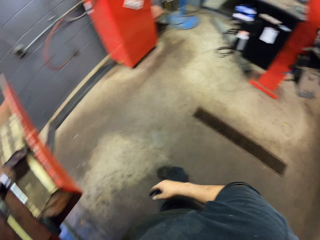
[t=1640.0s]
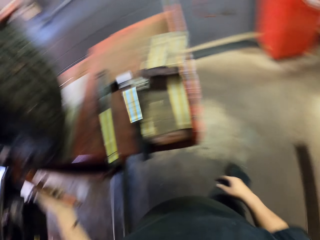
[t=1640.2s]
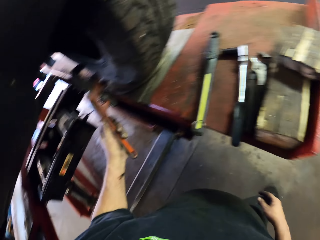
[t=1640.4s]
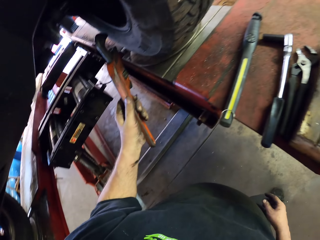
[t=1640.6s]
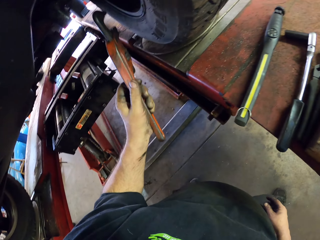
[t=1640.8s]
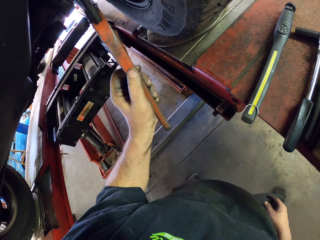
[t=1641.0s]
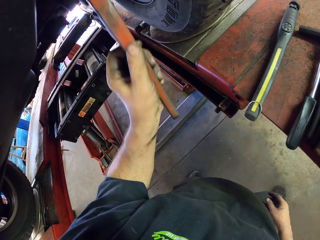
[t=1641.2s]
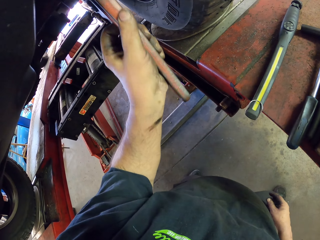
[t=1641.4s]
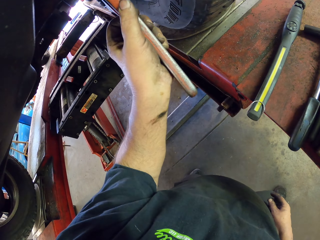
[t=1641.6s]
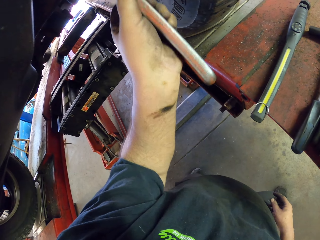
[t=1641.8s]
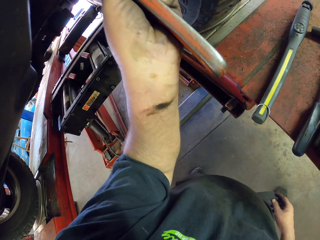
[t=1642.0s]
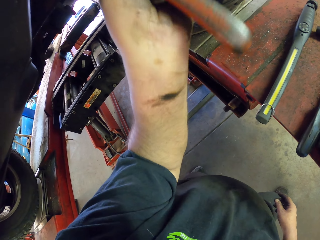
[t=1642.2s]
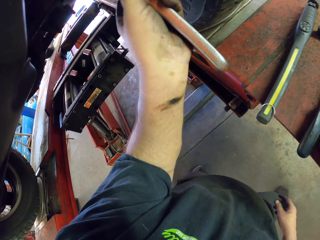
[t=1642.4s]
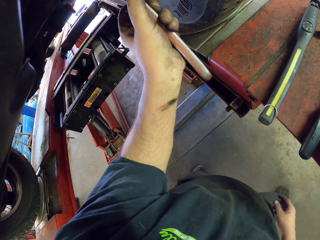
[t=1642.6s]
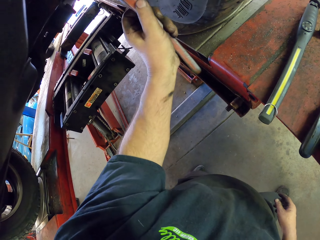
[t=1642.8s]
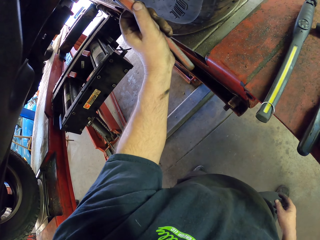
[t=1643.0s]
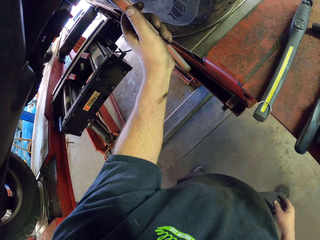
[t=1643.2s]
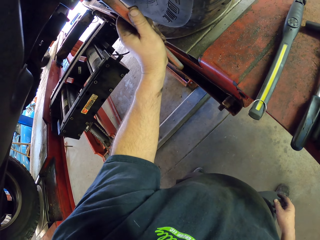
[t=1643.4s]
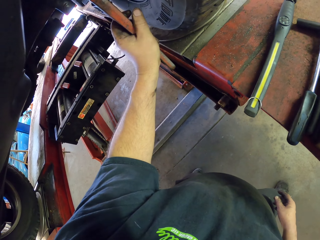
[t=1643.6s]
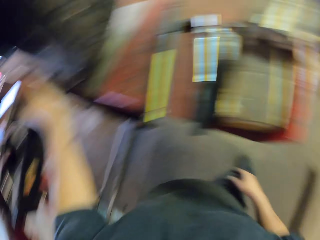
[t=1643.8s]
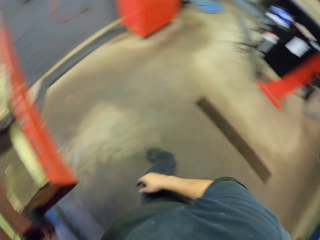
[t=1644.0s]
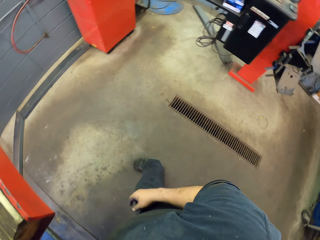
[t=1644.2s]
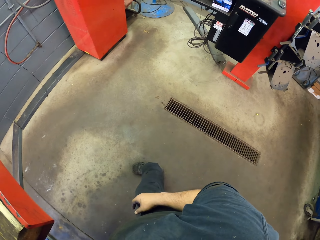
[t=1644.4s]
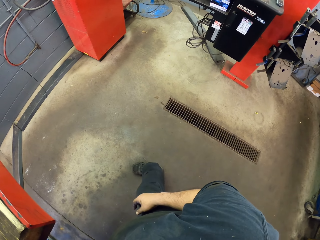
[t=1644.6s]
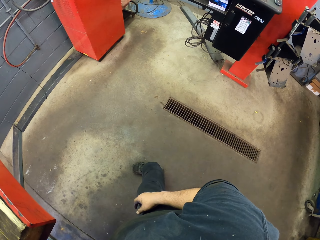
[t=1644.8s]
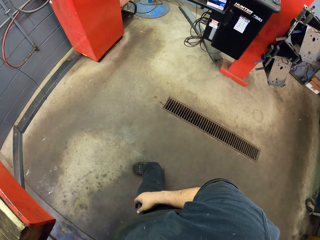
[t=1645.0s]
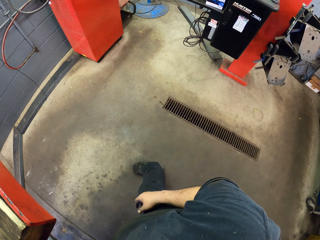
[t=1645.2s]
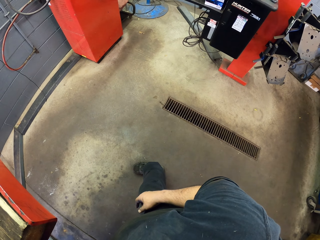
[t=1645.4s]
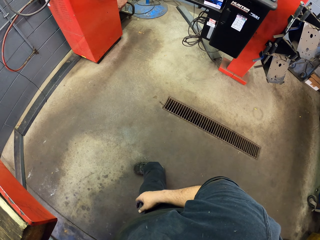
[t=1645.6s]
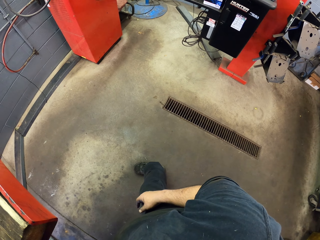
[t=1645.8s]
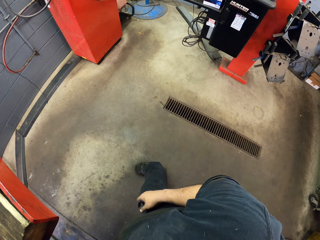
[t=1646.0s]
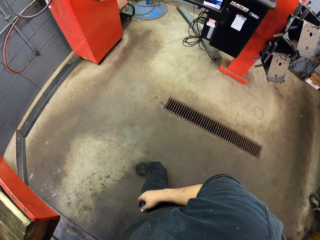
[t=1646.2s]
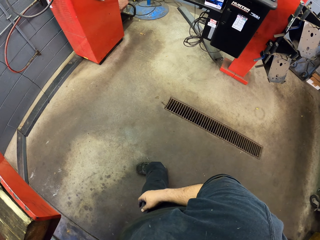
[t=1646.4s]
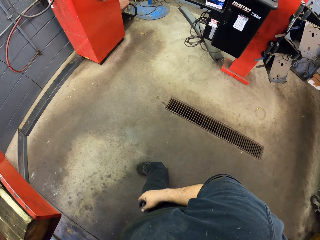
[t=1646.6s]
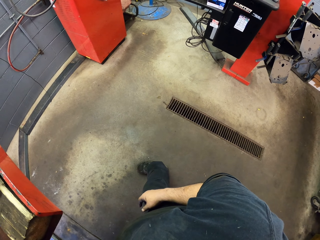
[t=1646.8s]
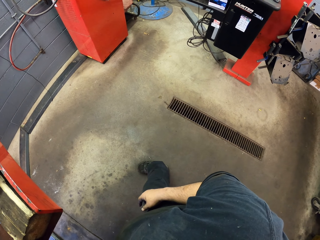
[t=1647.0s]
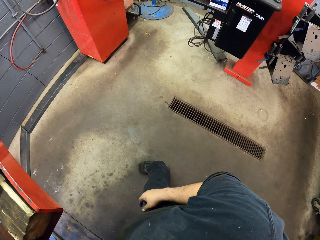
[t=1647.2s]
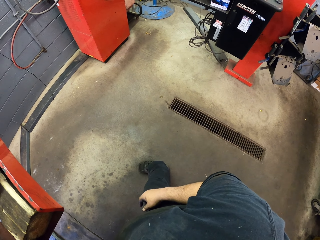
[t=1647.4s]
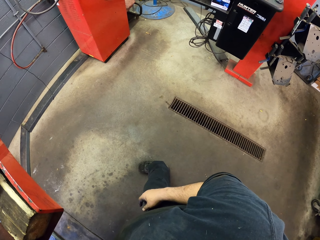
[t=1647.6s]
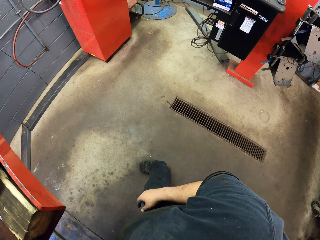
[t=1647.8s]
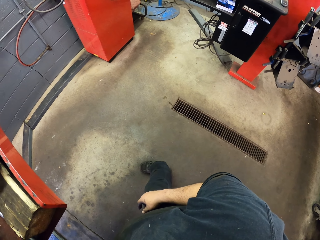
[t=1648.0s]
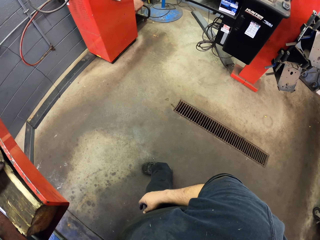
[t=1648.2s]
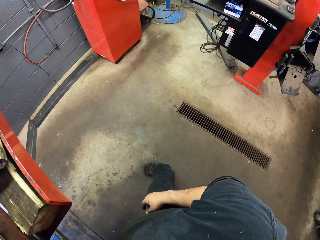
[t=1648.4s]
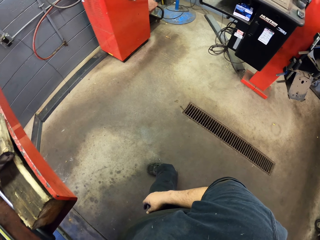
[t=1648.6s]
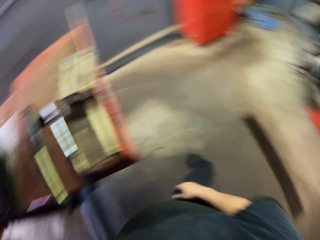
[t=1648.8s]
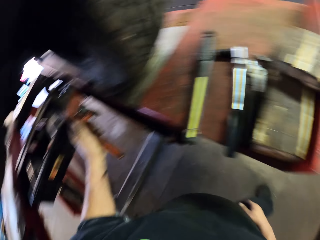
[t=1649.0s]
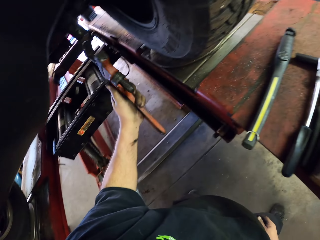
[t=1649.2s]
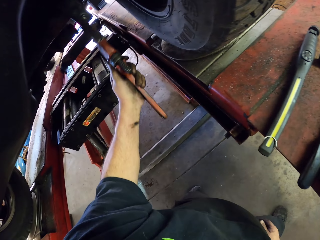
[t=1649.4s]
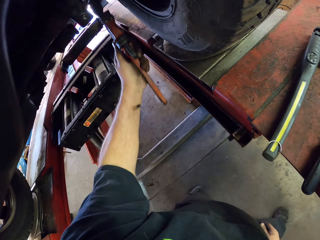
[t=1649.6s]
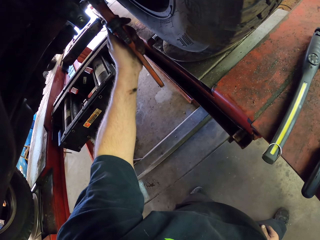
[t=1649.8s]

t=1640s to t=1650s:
The camera wearer touches the wrench. They tilt the car axle with the pipe wrench. They look around. They move around the garage.

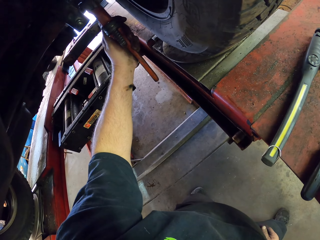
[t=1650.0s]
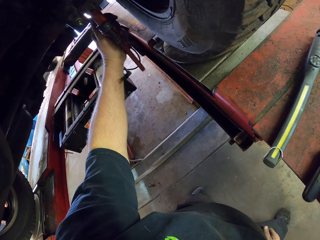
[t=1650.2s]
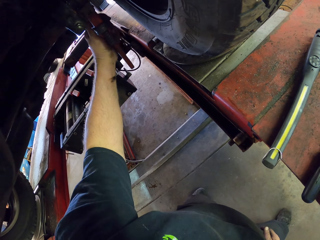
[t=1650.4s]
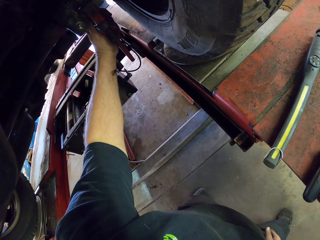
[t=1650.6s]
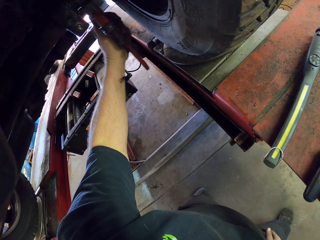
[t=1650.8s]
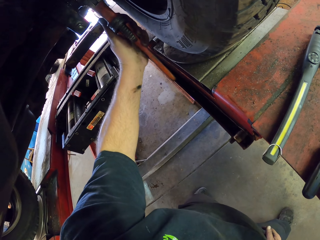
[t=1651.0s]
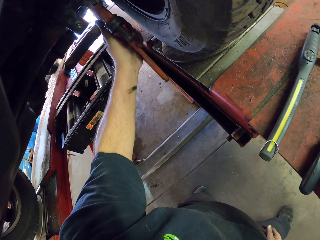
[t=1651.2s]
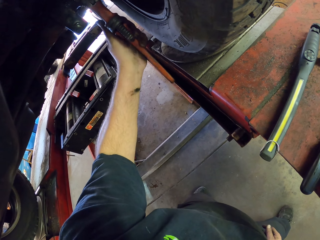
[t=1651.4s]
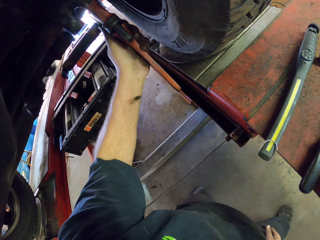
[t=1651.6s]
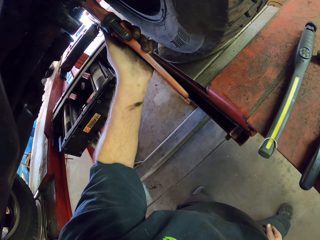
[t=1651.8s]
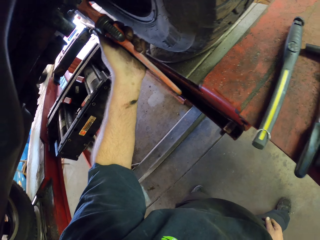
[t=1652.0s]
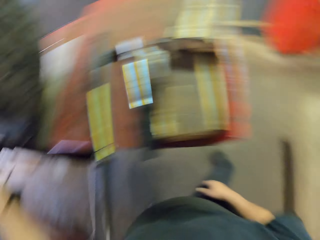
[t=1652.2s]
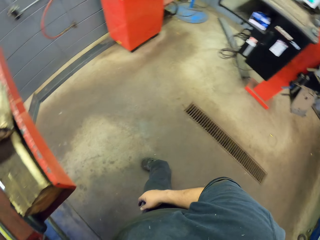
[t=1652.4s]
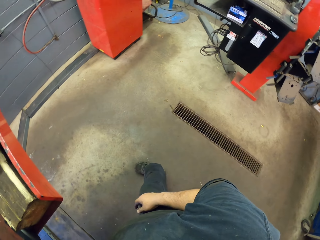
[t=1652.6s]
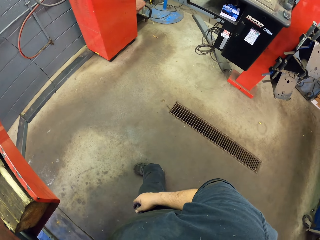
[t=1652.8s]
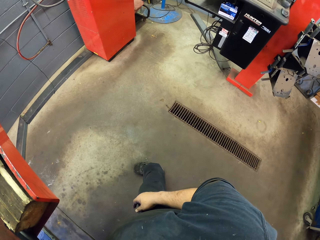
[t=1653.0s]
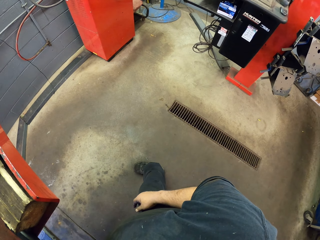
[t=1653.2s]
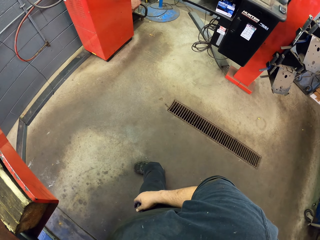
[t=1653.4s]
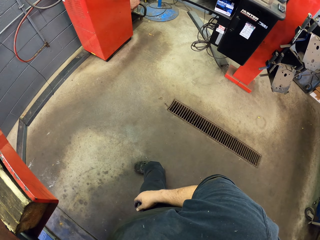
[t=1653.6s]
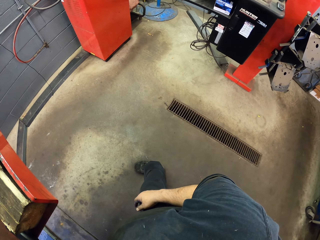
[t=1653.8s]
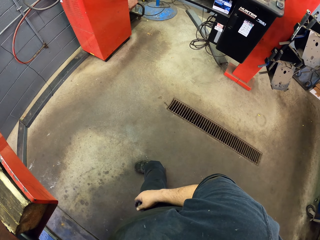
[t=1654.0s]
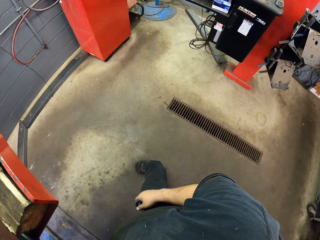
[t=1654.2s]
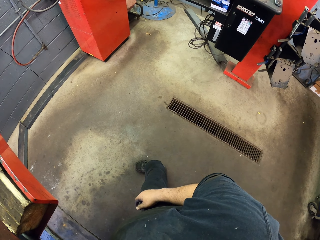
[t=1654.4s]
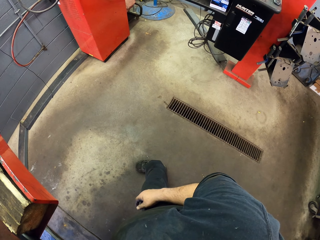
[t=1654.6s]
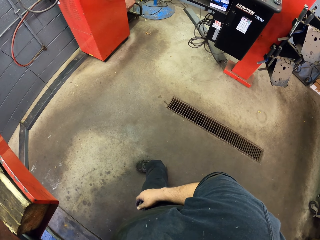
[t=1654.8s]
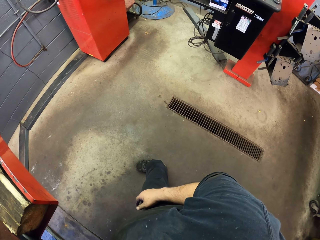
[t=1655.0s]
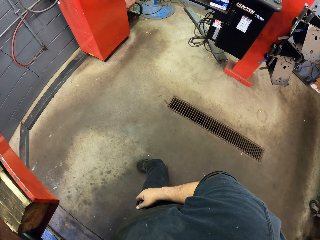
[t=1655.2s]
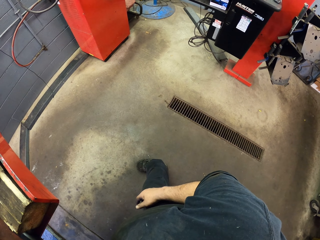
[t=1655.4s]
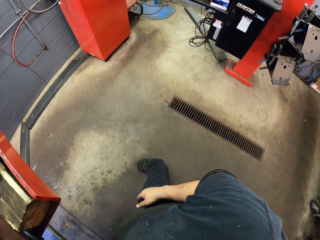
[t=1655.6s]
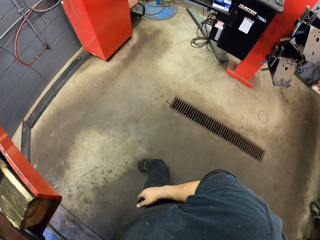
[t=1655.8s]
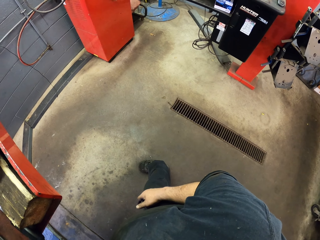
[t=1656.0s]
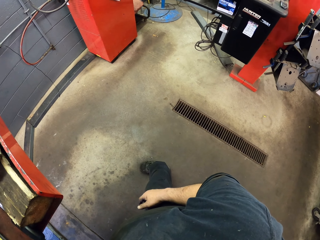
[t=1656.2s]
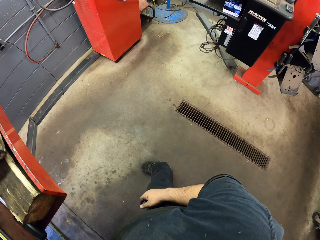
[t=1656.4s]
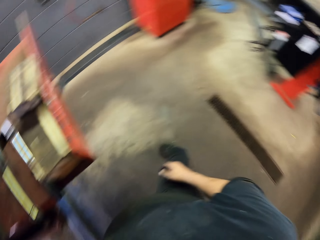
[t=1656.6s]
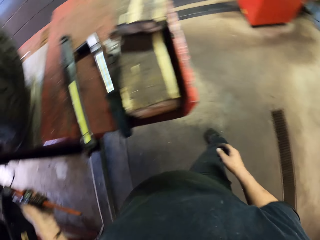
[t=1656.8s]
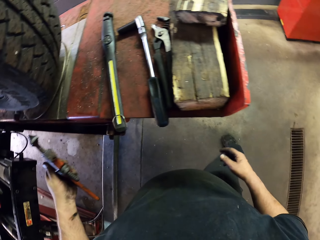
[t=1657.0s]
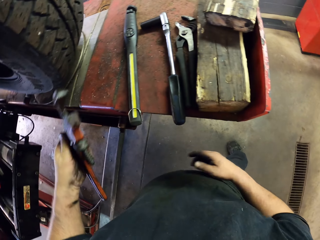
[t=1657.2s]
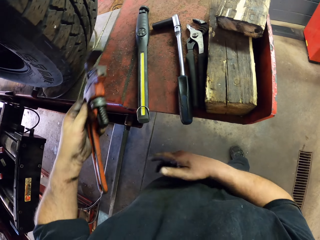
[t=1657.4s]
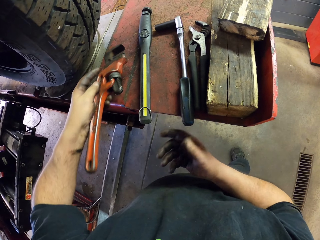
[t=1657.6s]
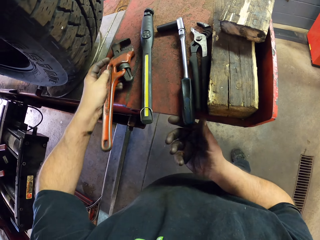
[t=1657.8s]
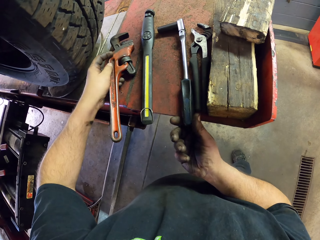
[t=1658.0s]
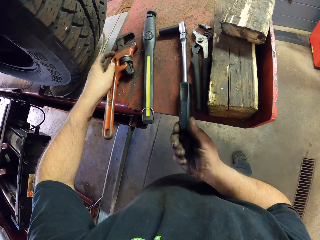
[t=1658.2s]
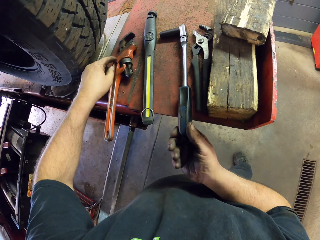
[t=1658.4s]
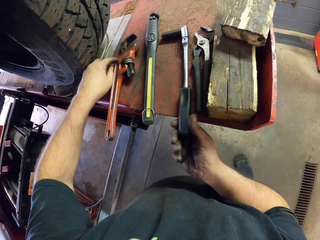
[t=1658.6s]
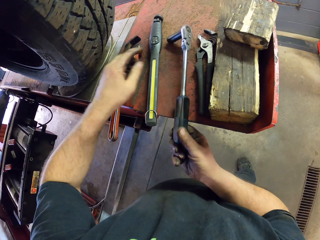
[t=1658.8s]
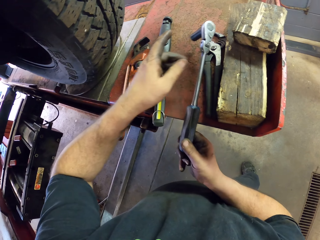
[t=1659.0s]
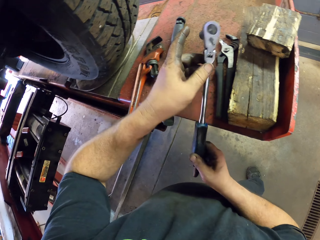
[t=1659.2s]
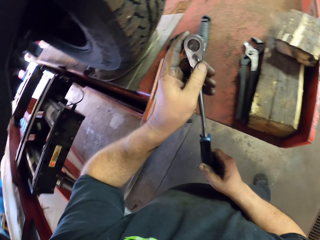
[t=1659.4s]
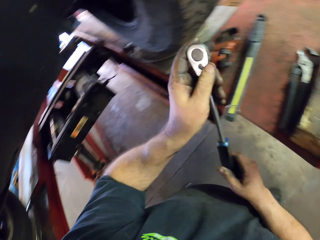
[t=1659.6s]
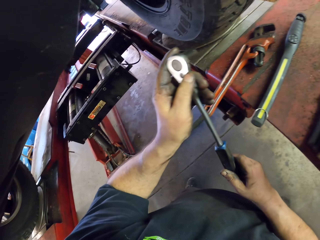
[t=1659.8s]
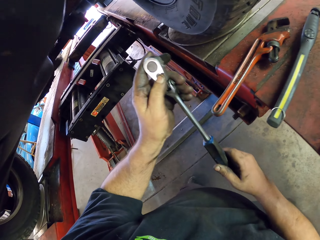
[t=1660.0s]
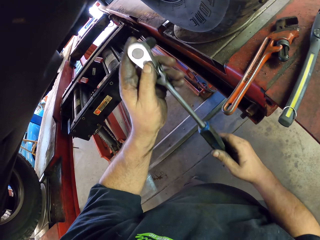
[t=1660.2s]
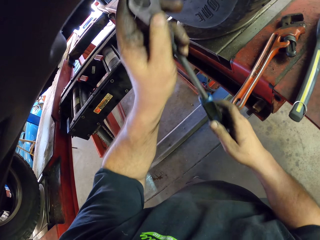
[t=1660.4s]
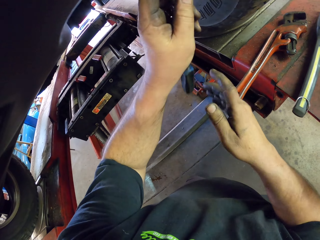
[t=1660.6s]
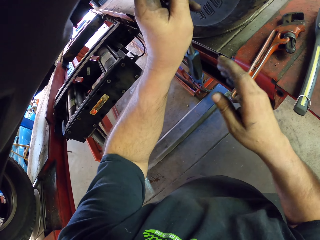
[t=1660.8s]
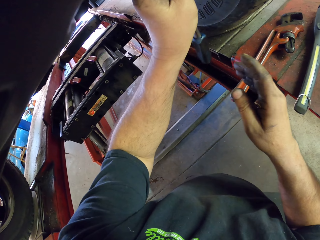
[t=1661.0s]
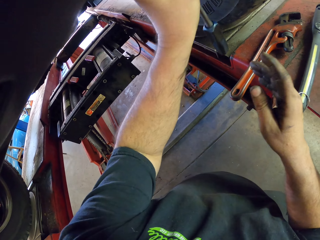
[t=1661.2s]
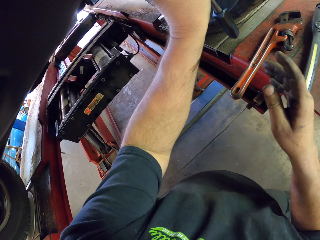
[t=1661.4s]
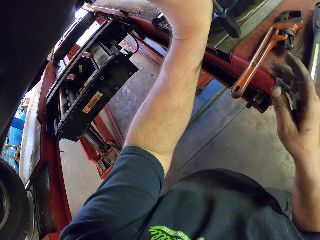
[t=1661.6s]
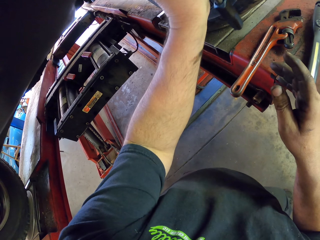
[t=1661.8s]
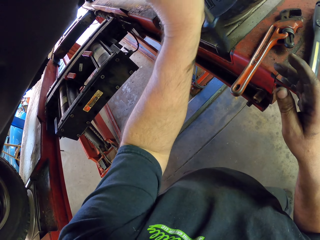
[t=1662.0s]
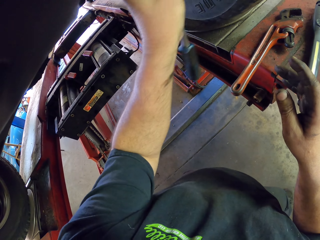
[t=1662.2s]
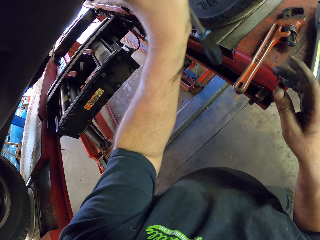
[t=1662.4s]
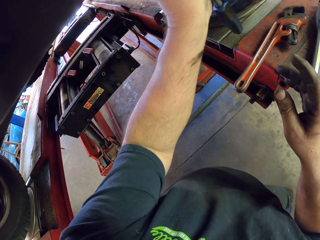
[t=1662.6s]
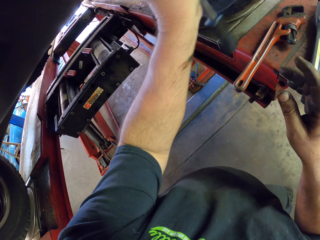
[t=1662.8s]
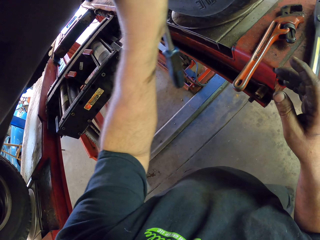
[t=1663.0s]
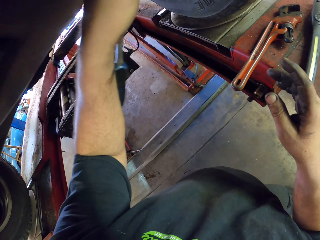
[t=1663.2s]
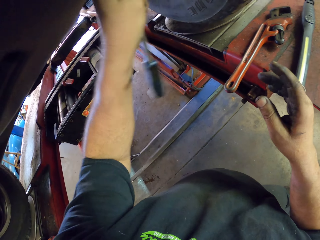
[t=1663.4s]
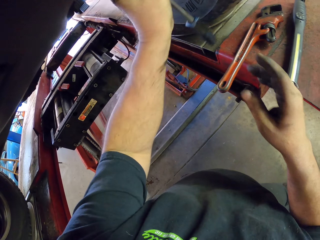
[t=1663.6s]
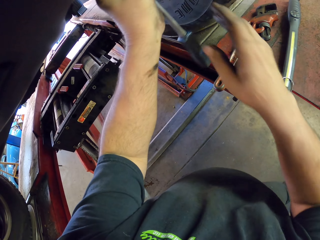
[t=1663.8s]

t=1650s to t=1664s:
The camera wearer tilts the car axle with a pipe wrench. They fix the wheel hub. They look around. They move around the garage. They put the pipe wrench down. They pick up a ratchet spanner or scaffold spanner. They tighten nuts with the ratchet spanner. They lift up the scaffold spanner.
